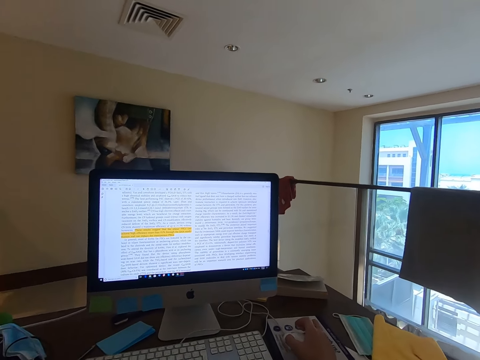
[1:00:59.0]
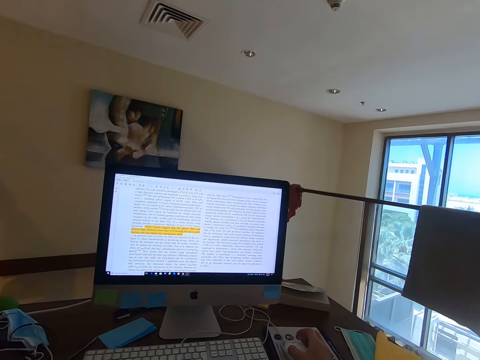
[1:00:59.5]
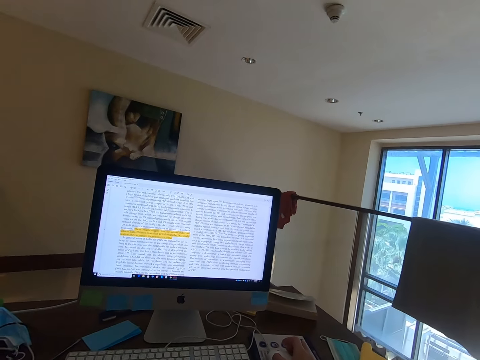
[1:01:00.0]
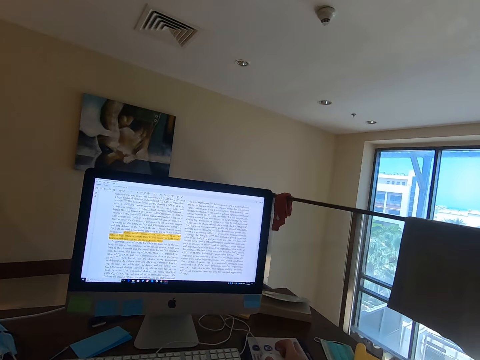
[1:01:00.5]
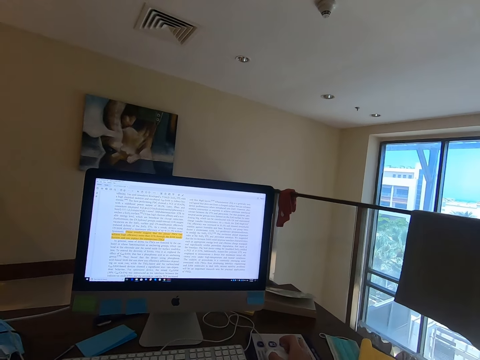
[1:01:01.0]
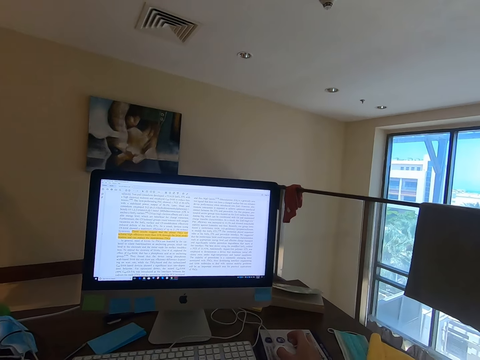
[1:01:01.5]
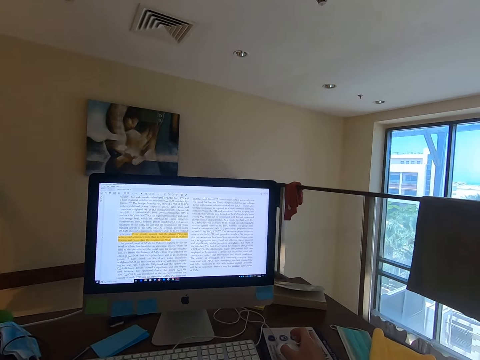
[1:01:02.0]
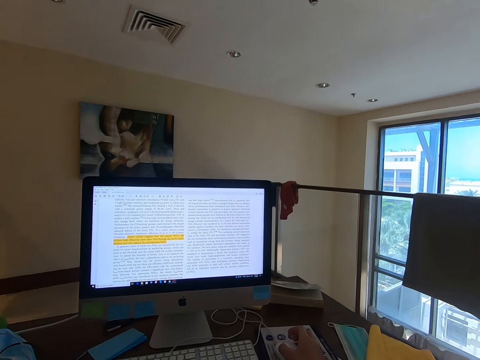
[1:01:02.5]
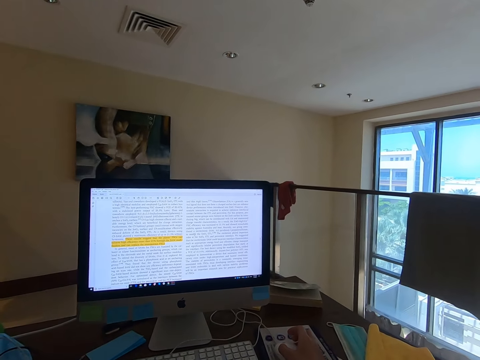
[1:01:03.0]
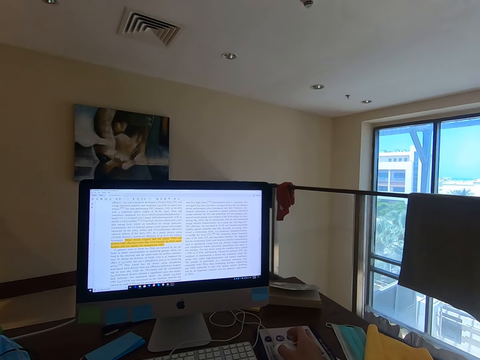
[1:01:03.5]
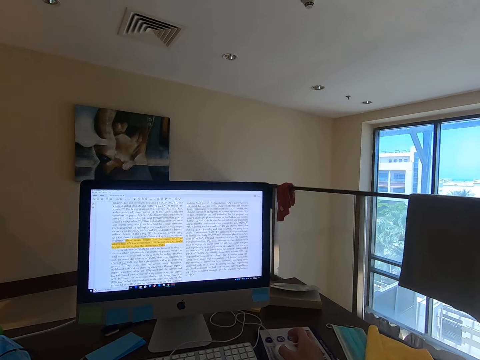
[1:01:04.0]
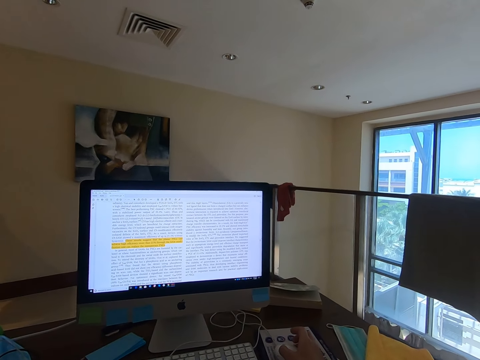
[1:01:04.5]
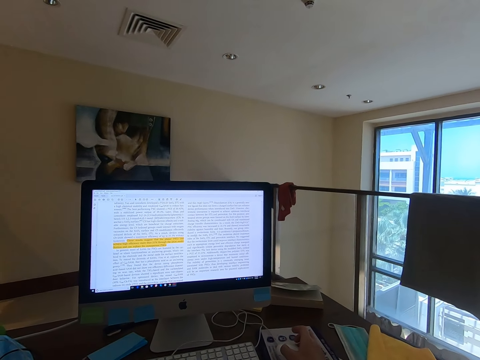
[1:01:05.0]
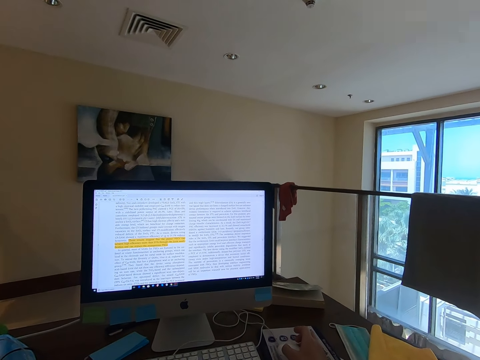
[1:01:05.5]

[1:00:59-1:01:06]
The camera wearer moves his mouse.

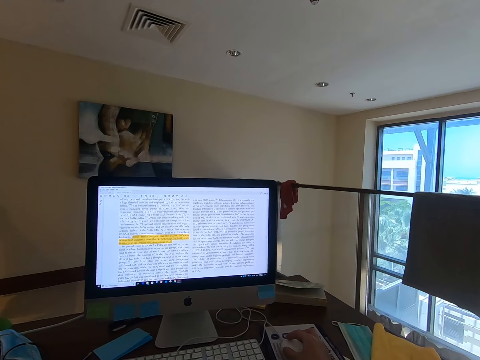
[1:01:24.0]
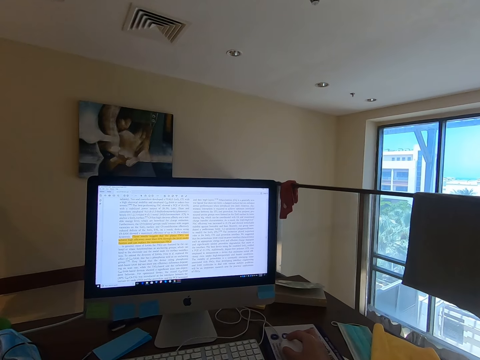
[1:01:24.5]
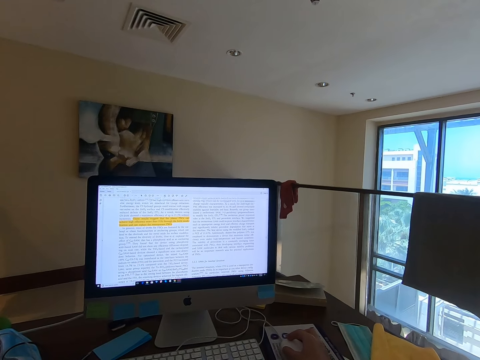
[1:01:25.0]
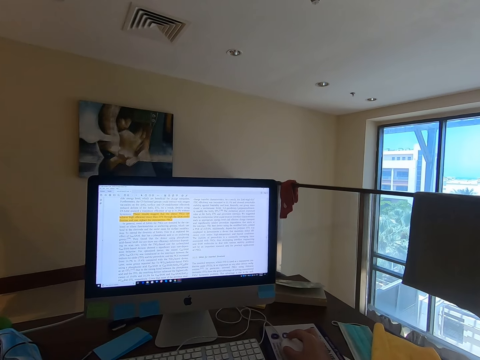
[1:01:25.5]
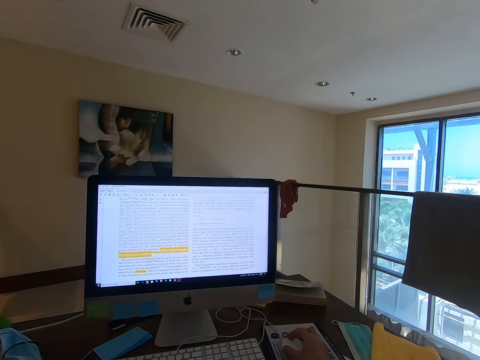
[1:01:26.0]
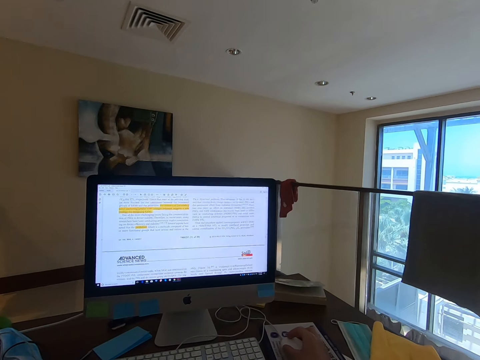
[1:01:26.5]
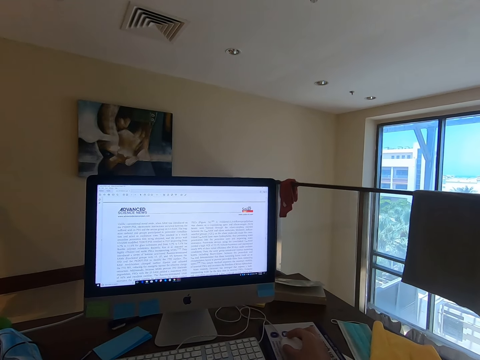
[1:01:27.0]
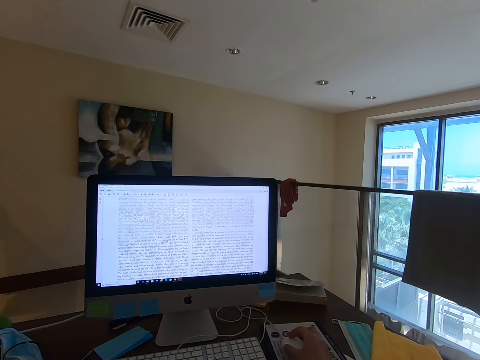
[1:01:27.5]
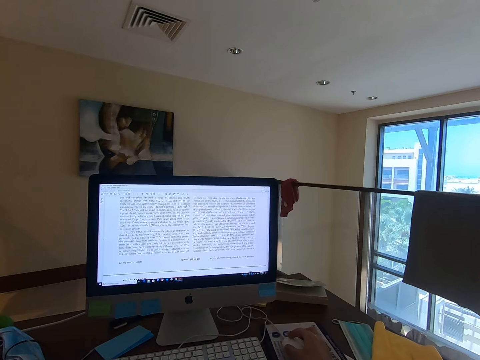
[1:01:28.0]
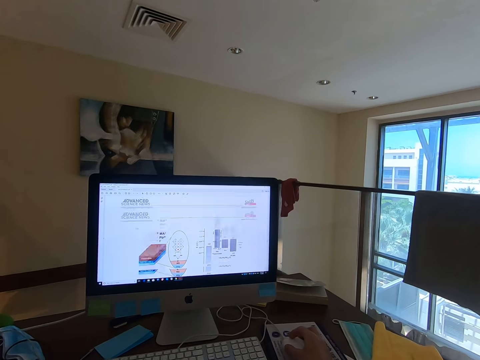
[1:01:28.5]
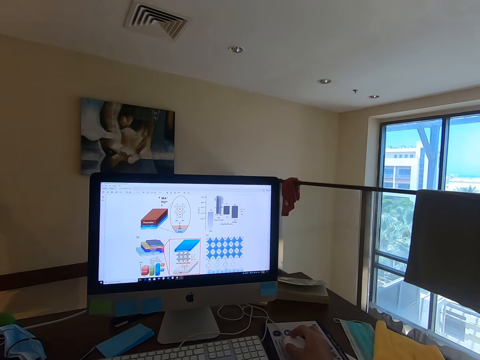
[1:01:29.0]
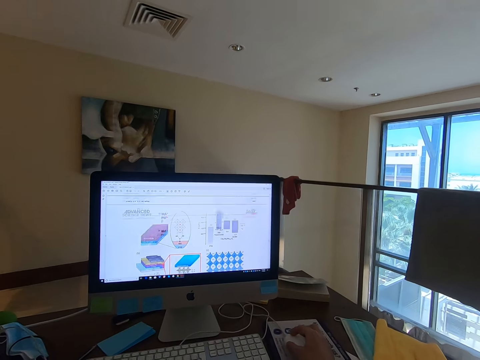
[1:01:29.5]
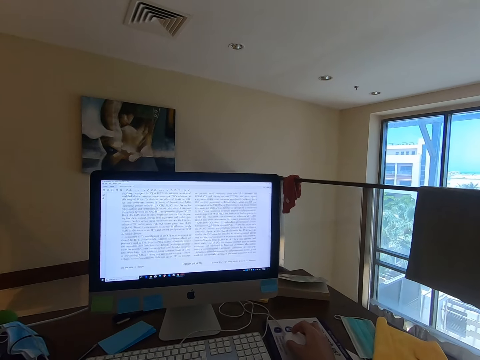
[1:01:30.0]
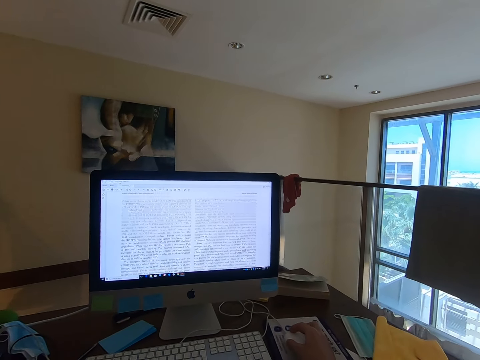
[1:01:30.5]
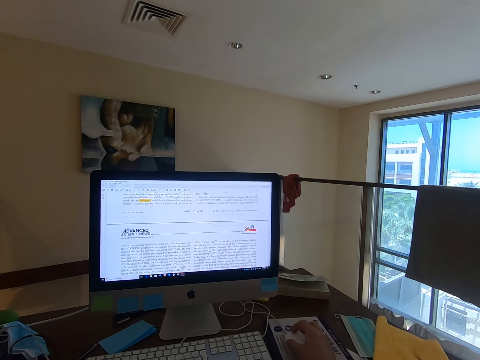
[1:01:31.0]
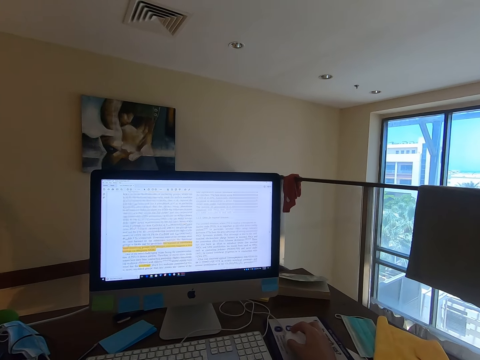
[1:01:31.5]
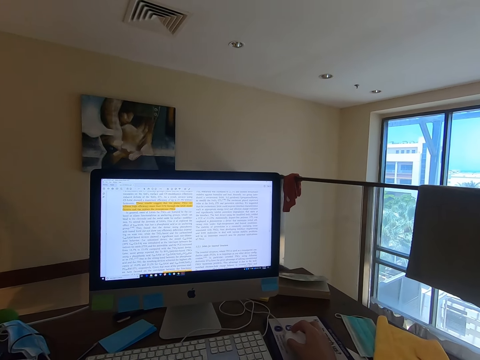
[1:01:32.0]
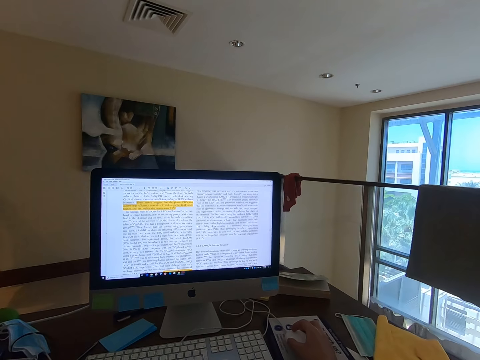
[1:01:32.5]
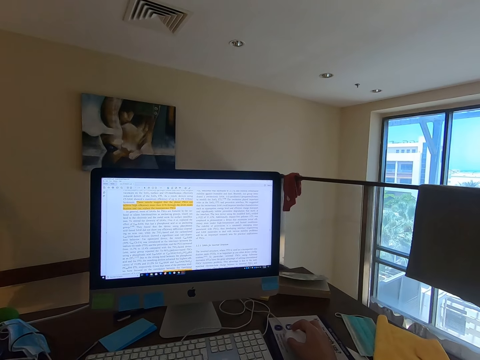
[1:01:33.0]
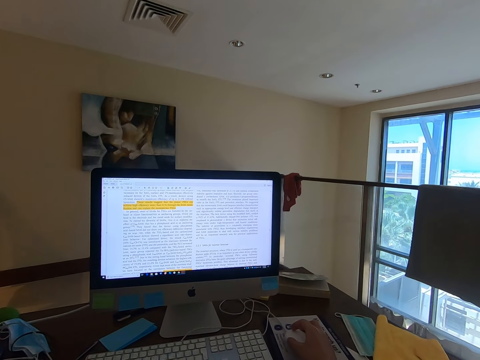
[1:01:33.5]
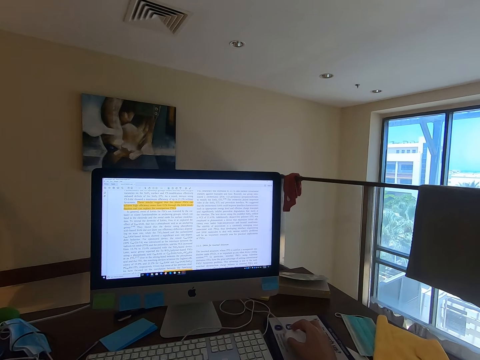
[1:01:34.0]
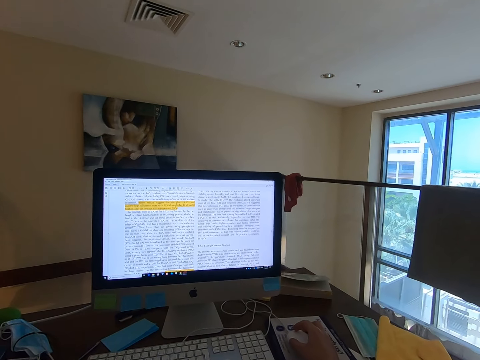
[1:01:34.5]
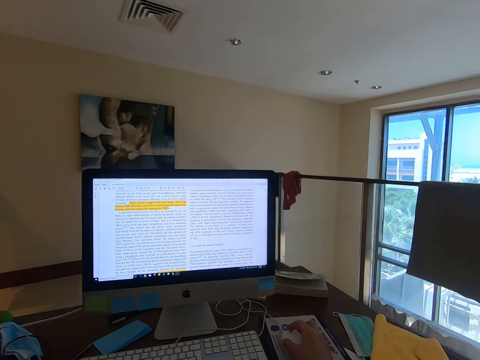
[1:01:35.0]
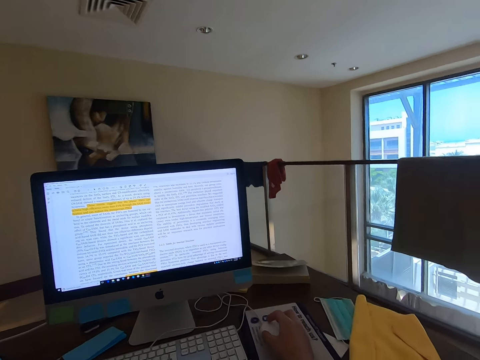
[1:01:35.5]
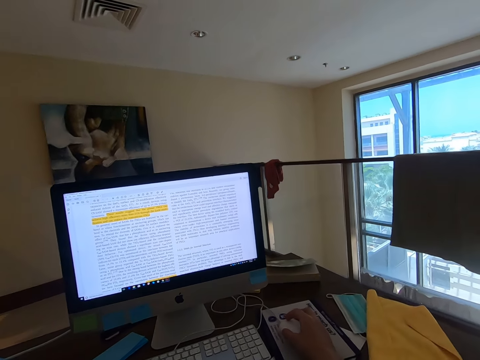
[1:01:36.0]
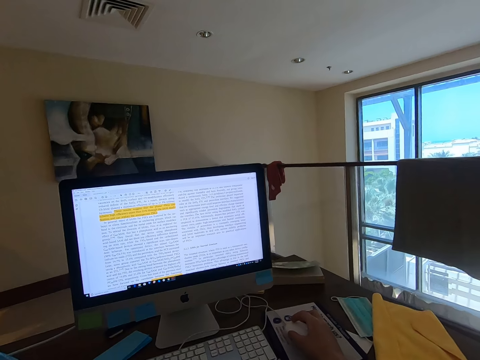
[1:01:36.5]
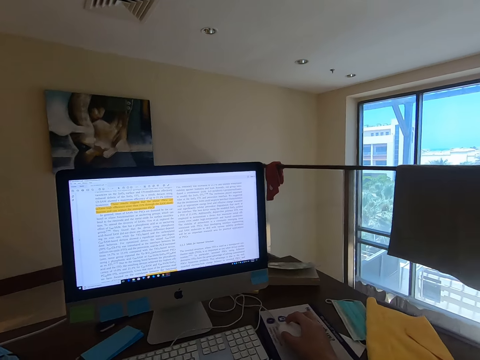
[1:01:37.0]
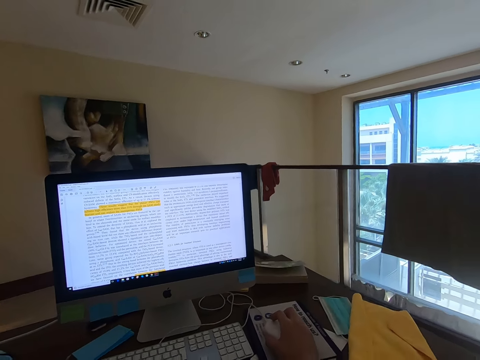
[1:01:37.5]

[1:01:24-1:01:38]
The camera wearer scrolls the document with the mouse wheel in the computer. They read through the document on the desktop.

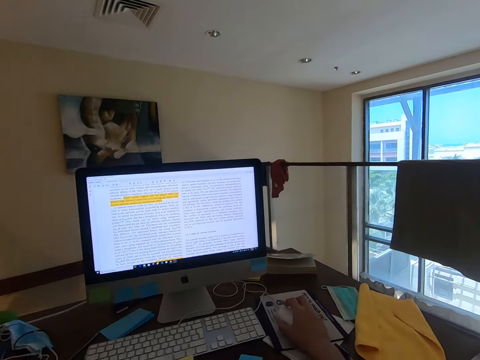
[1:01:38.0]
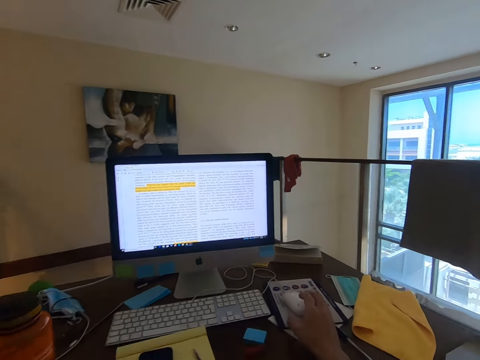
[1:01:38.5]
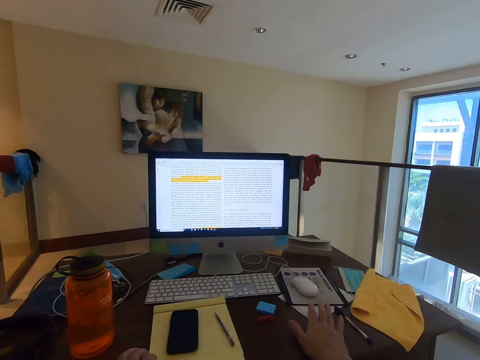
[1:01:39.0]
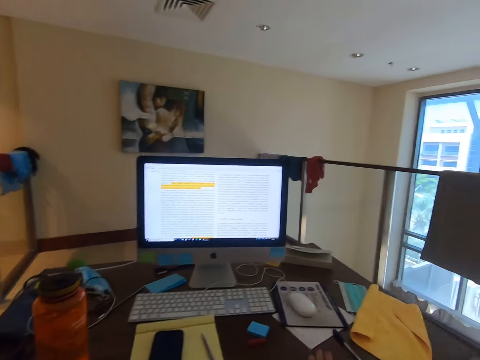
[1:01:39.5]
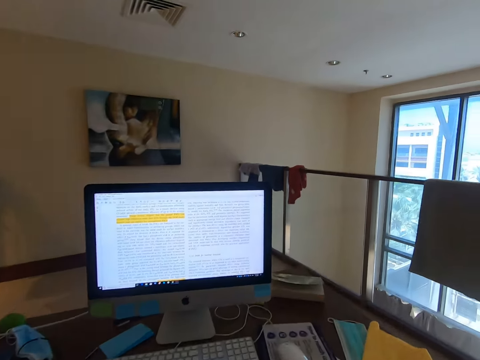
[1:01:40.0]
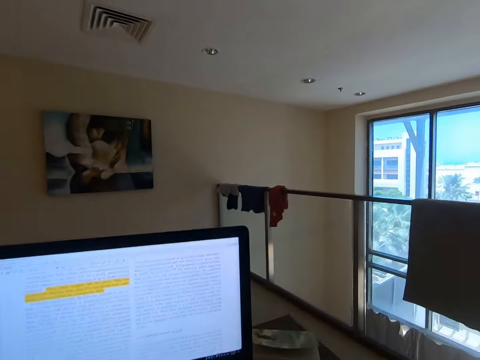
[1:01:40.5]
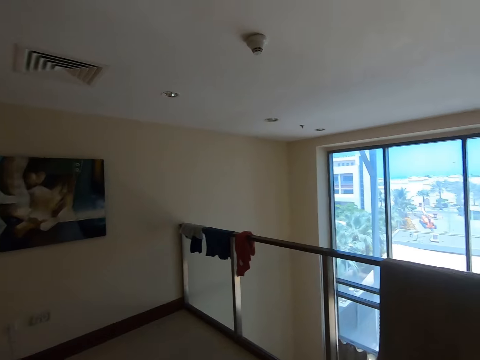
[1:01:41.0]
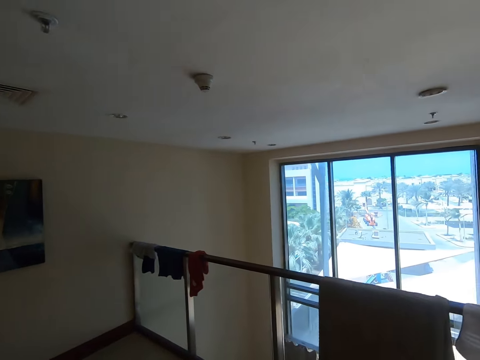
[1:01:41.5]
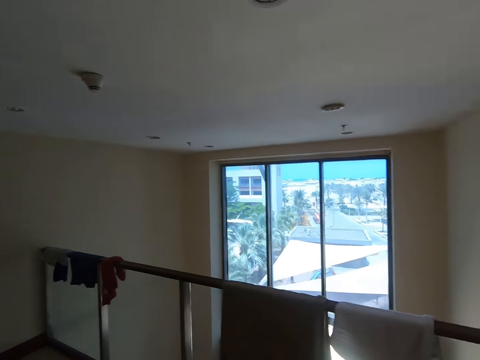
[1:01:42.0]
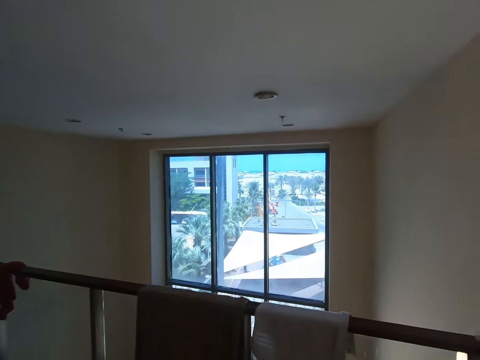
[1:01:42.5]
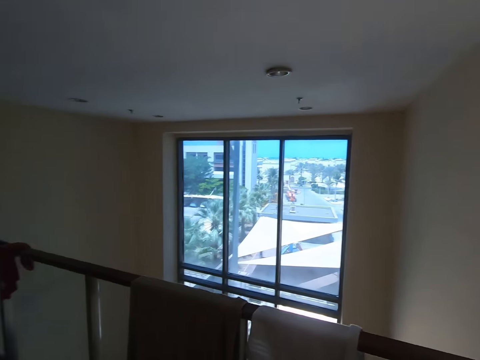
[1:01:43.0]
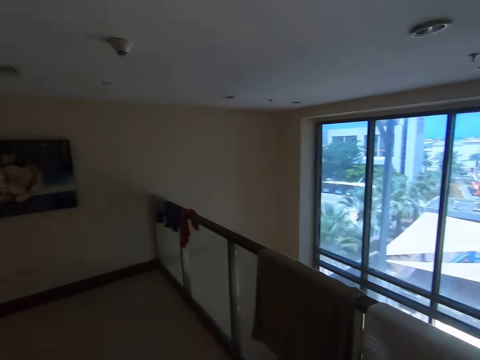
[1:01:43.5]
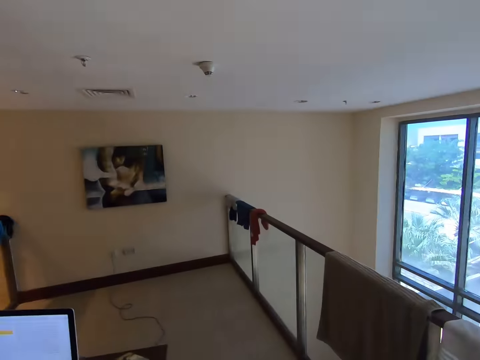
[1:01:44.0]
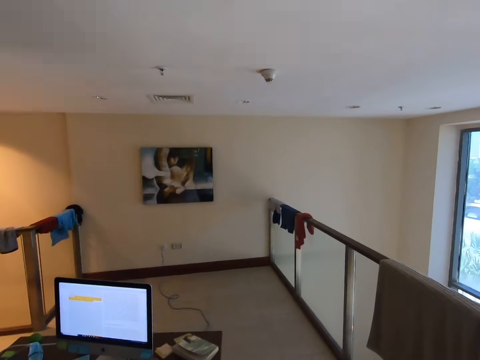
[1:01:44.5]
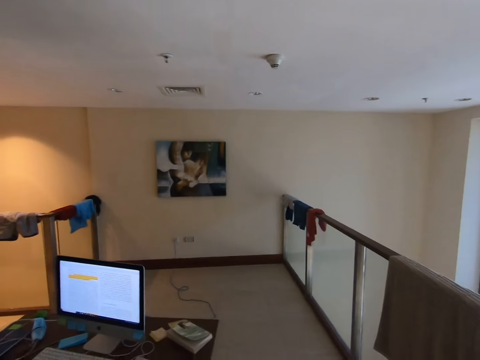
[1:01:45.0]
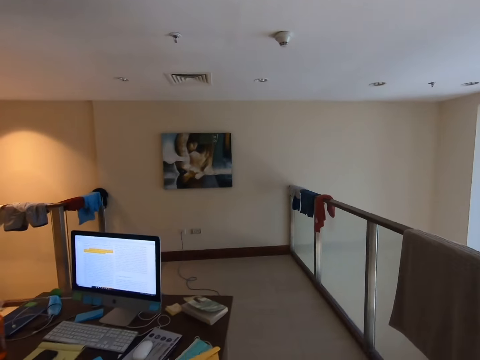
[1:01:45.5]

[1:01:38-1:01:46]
The camera wearer looks around. He stands up from his chair.
